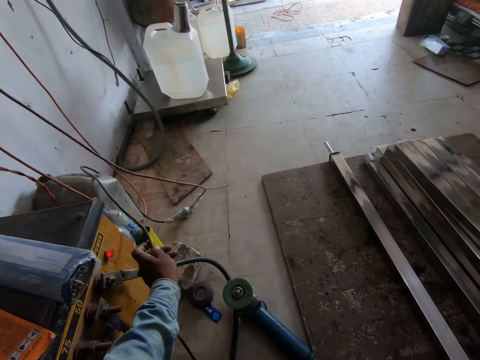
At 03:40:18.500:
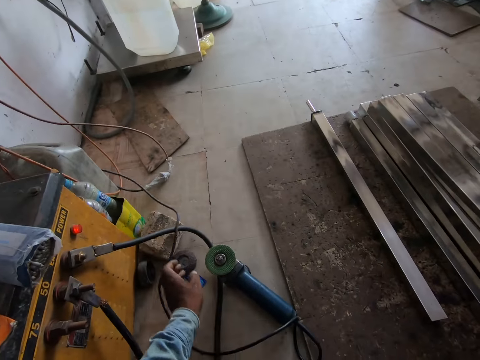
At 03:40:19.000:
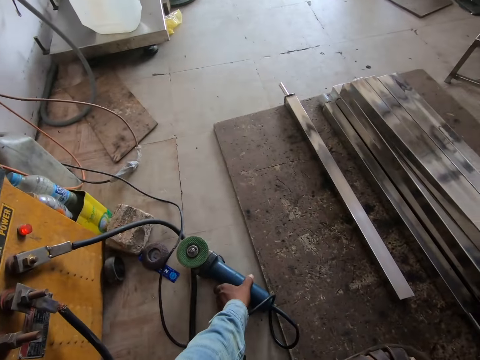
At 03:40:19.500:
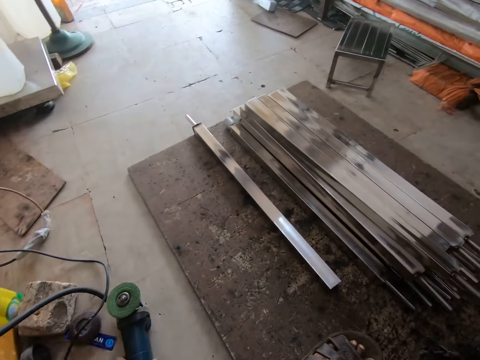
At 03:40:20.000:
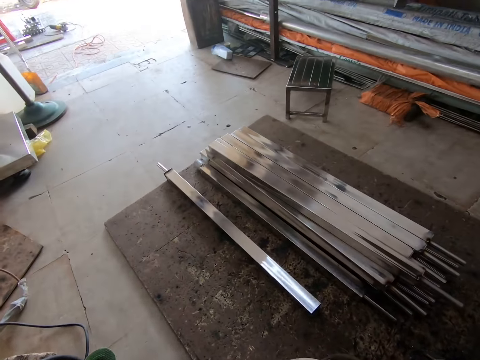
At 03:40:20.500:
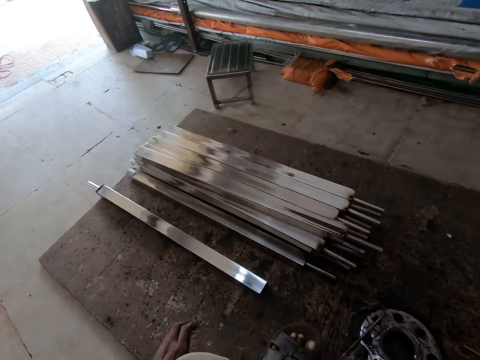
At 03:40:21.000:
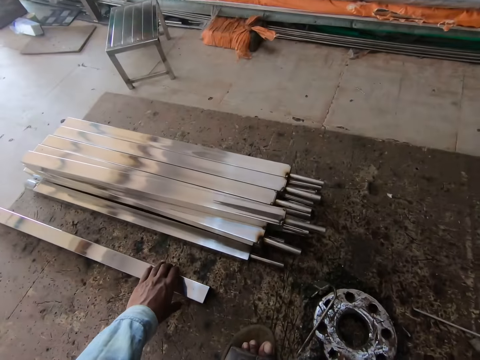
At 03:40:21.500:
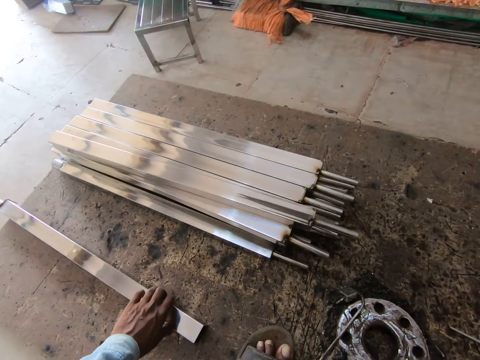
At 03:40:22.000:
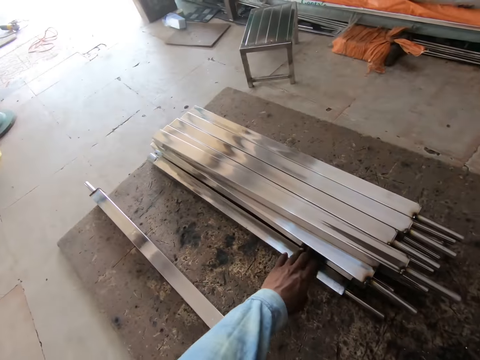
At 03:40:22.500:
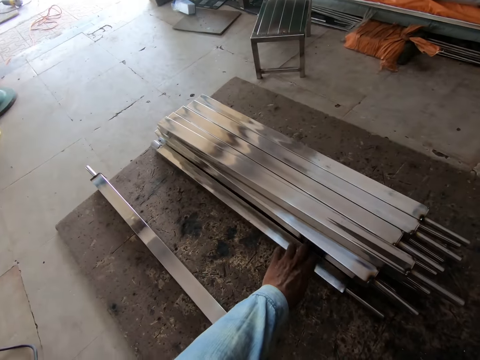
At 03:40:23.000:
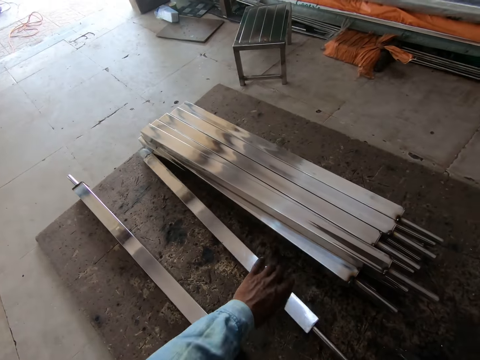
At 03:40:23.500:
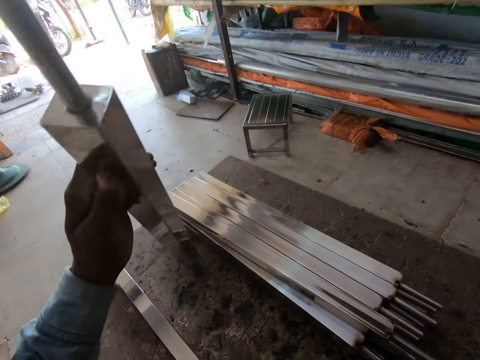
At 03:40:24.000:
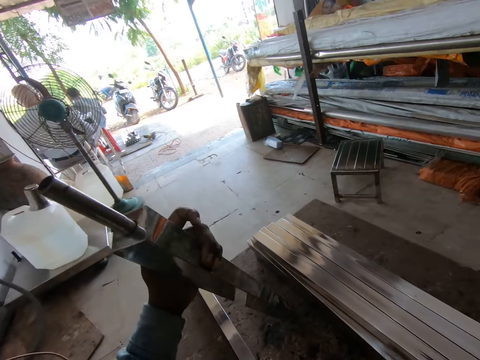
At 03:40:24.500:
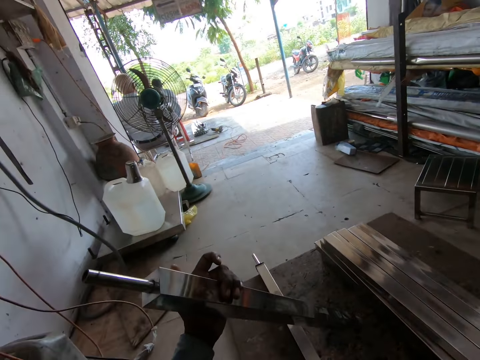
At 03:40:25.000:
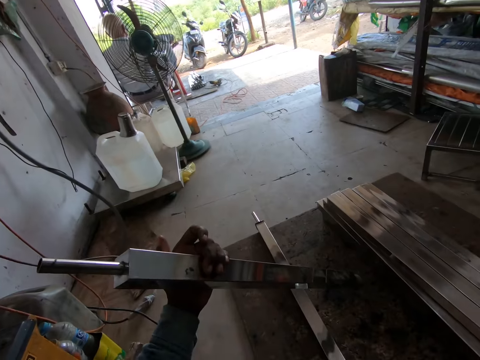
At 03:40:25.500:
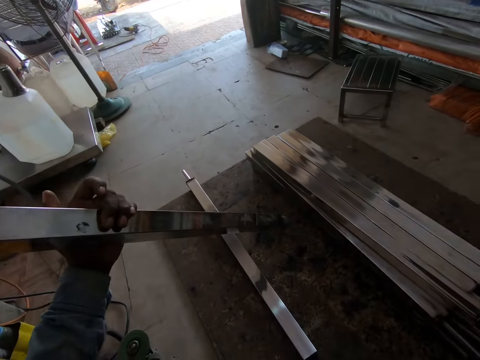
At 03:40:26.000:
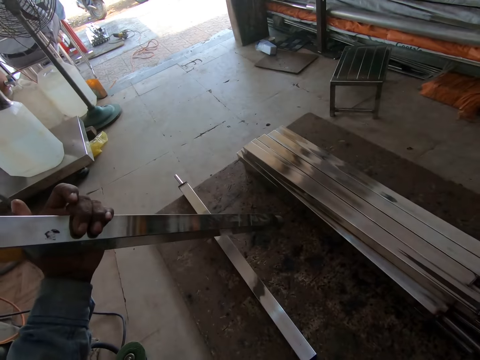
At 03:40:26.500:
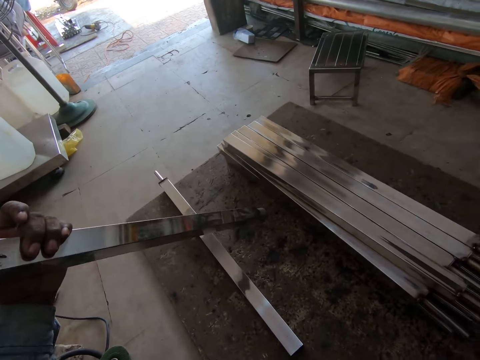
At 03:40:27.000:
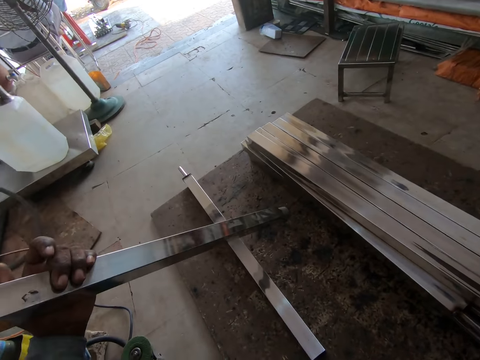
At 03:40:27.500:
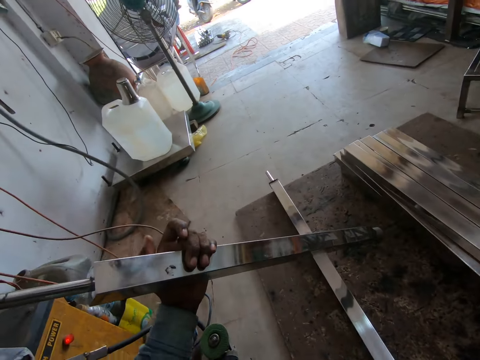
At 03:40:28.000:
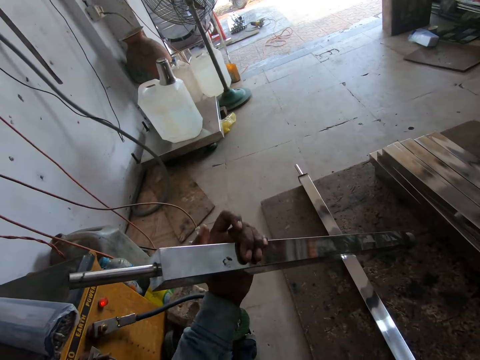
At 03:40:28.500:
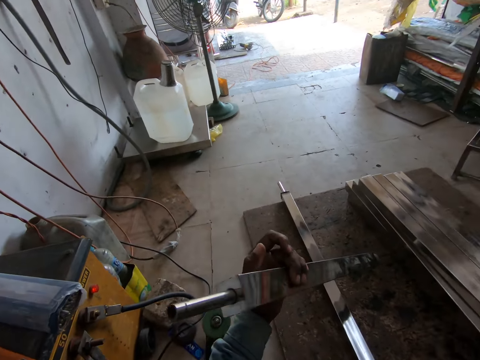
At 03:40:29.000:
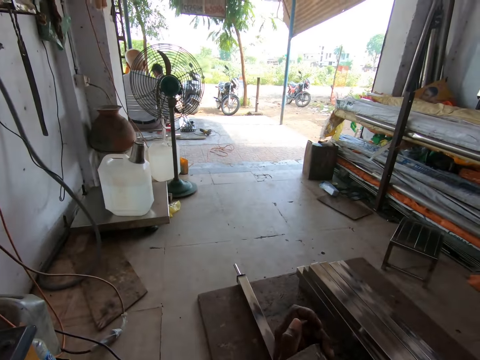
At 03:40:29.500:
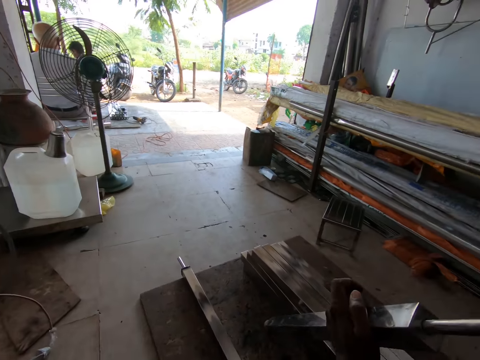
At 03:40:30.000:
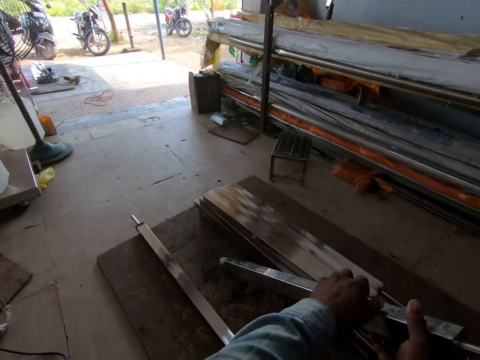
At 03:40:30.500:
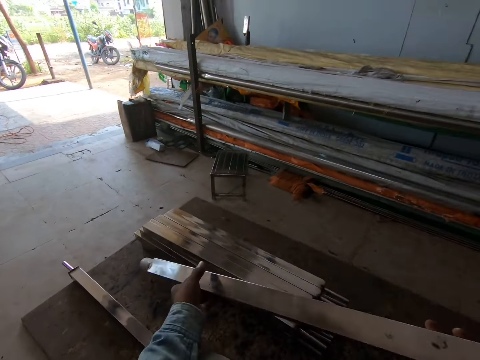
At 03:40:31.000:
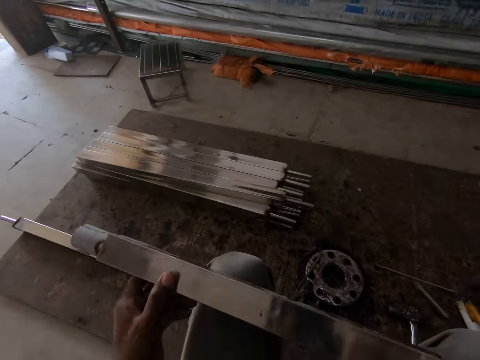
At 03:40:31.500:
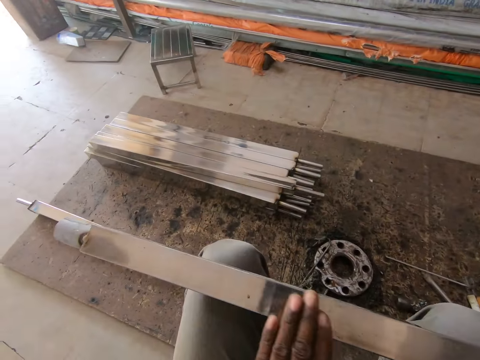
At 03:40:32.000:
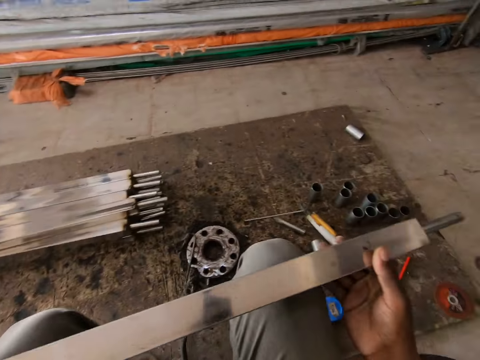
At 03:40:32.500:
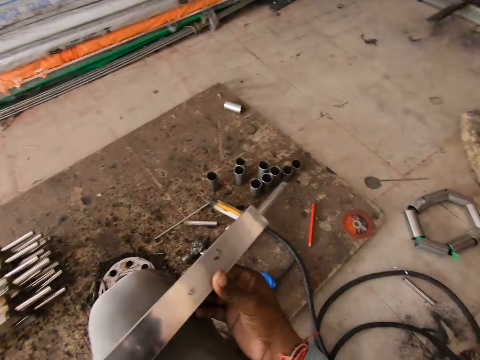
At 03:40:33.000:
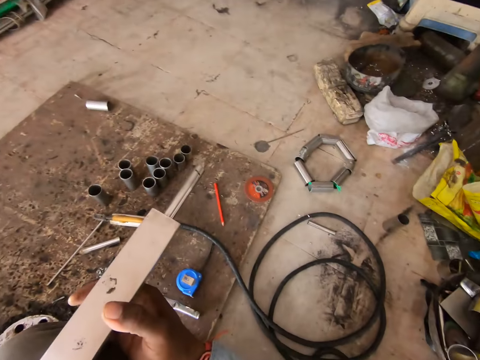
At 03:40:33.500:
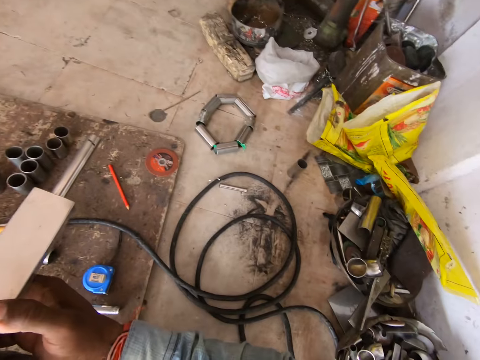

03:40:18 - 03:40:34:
The camera wearer drops the cable. He moves a hand polisher or angle grinder on the ground with his left hand. He picks up the angle grinder. He moves the welded stainless metal on the ground with his left hand. He stands a stainless metal from the ground with his left hand. He holds the metal. He converses with a man. He moves the metal. He picks up the stainless metal from the ground with his hands. He holds the metal with the other hand. He holds the metal. He places the stainless metal in his hands on his lap. He swipes his left hand across the stainless metal on his lap.

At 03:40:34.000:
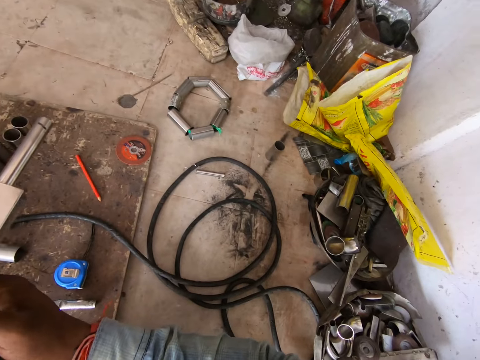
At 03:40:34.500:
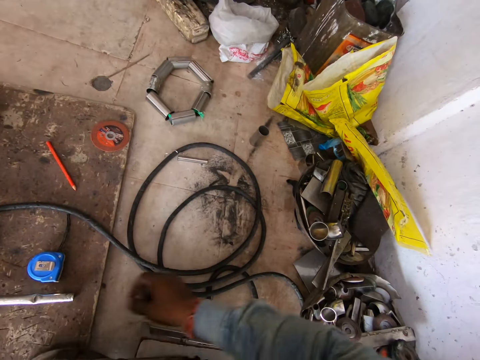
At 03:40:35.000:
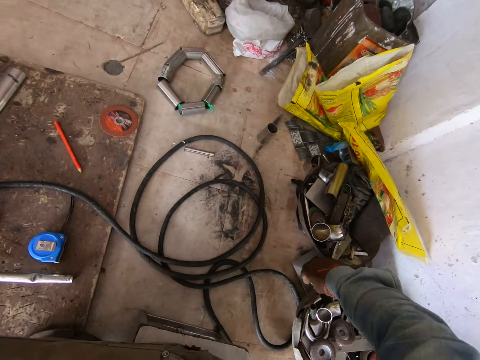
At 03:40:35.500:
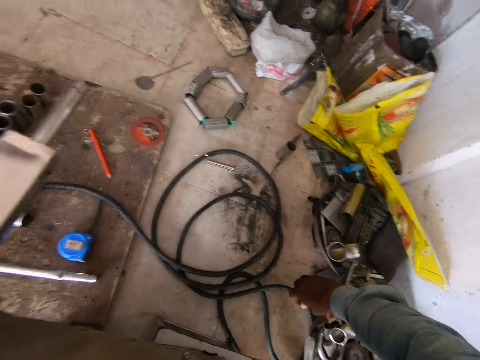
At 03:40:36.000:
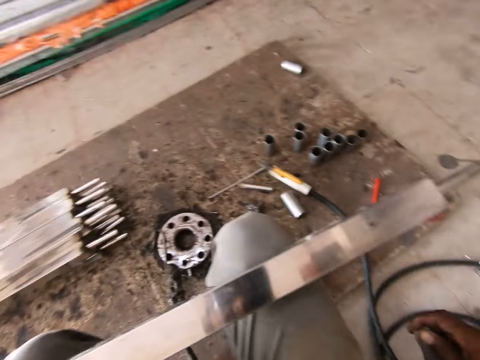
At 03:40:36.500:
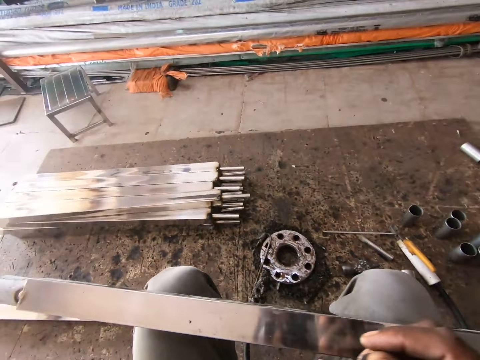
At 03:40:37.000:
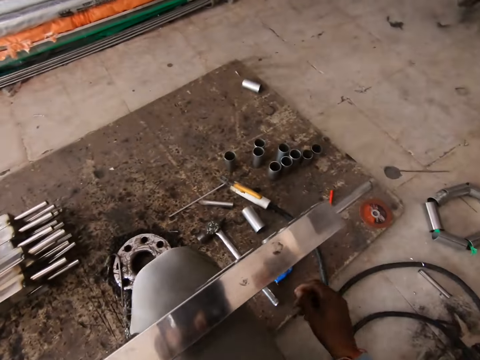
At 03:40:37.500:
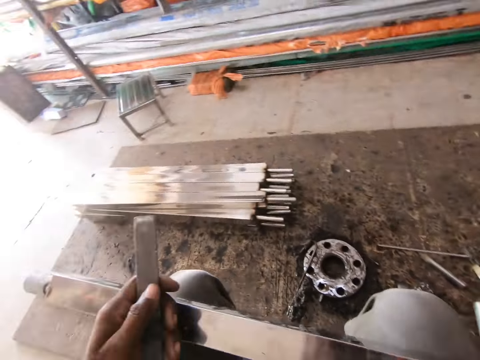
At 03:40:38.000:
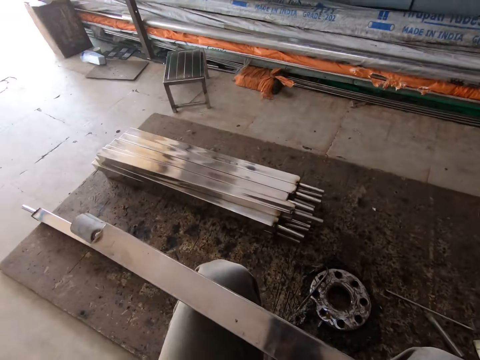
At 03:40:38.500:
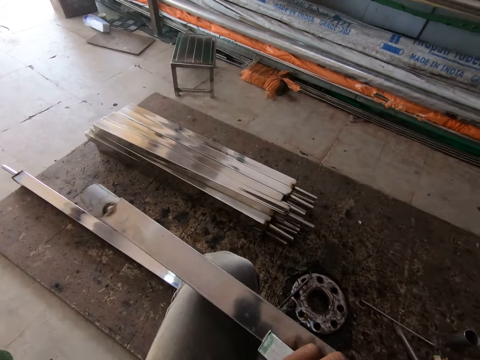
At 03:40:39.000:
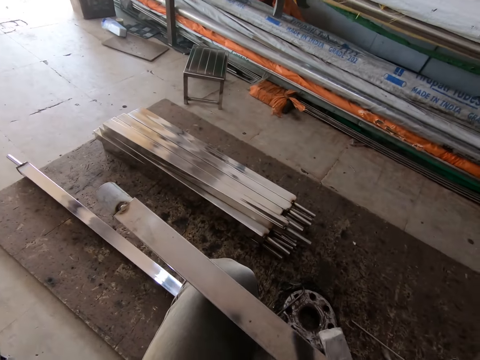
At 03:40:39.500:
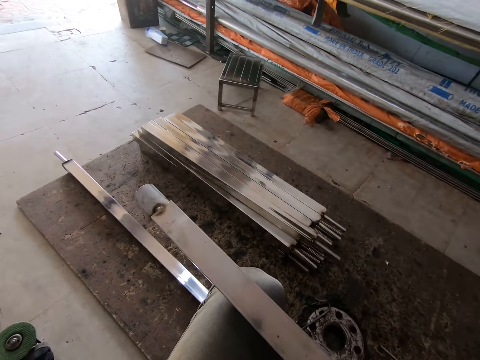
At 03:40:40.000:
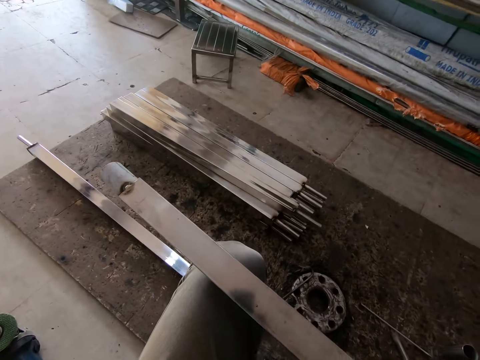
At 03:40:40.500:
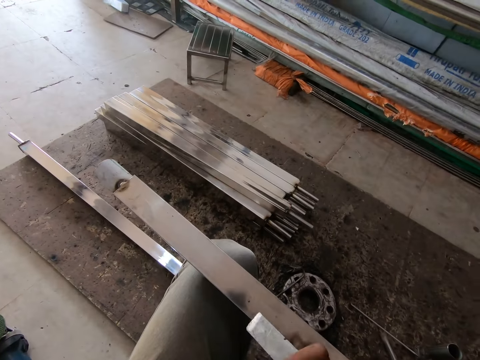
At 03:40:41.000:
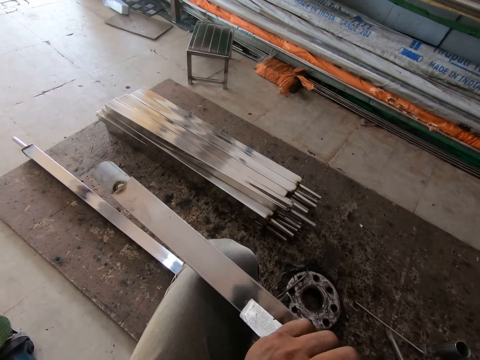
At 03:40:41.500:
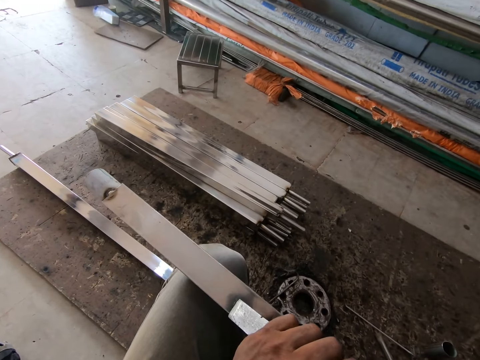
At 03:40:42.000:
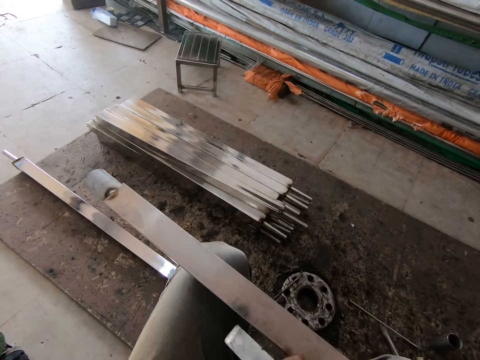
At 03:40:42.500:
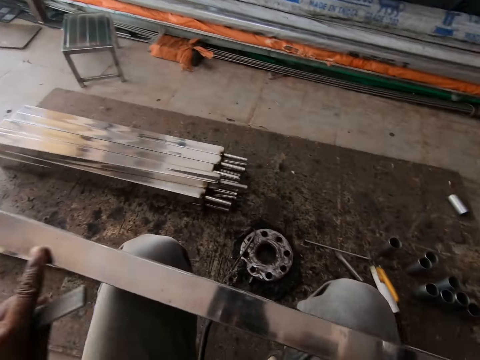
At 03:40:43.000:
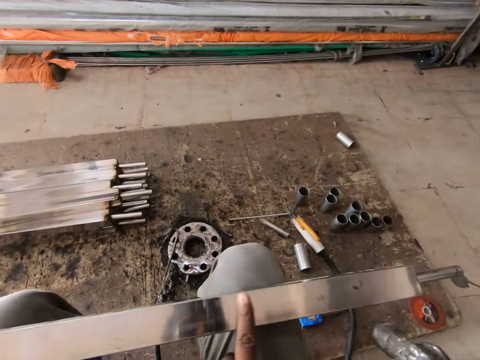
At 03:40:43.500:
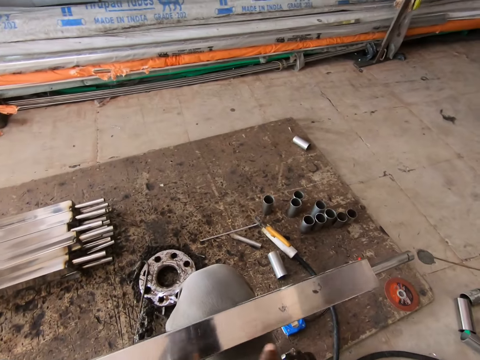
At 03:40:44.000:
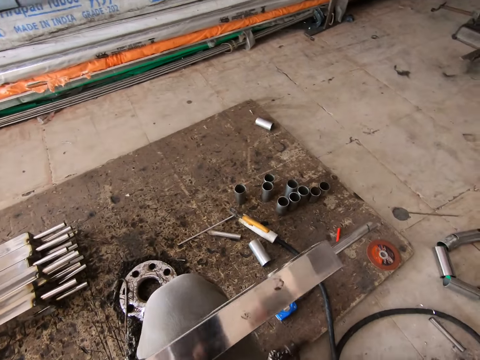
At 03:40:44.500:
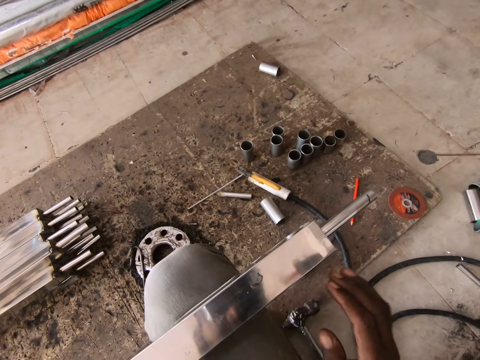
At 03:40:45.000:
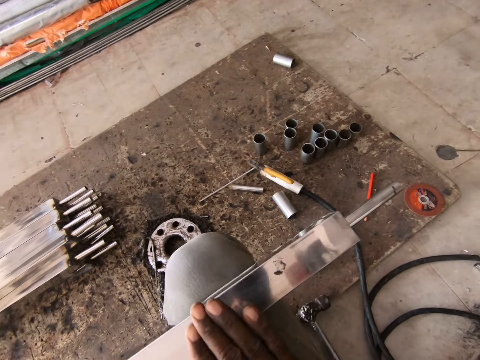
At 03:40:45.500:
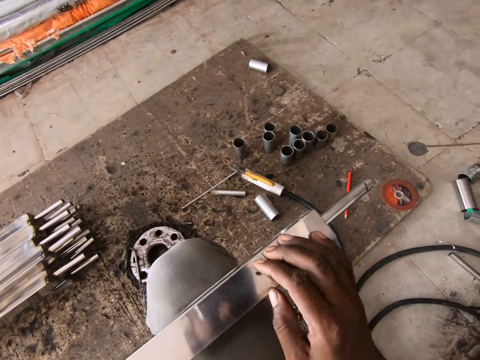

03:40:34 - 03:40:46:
The camera wearer picks up a piece of metal from the ground with his right hand. He passes the piece of metal from his right hand to his left hand. He holds a hammer. He places the piece of metal in his left hand on the stainless metal on his lap. He scratches the metal. He swipes his left hand across the stainless metal on his lap. He touches the metal.
